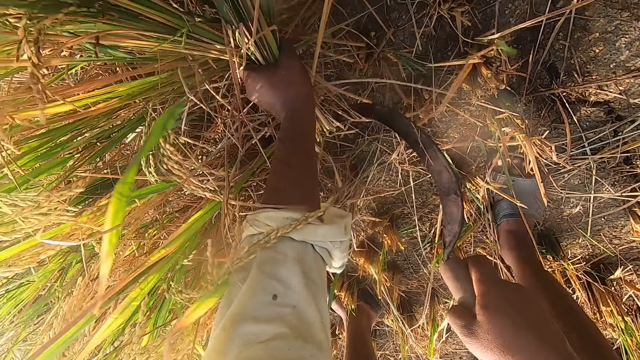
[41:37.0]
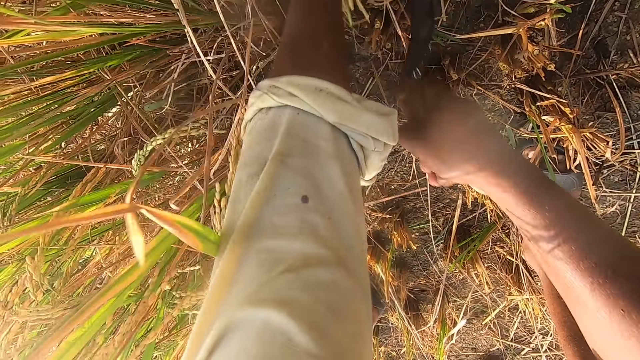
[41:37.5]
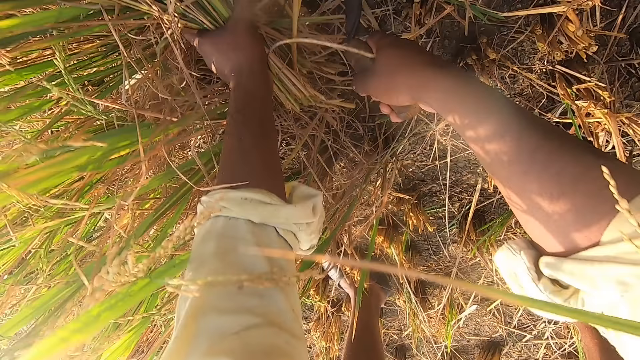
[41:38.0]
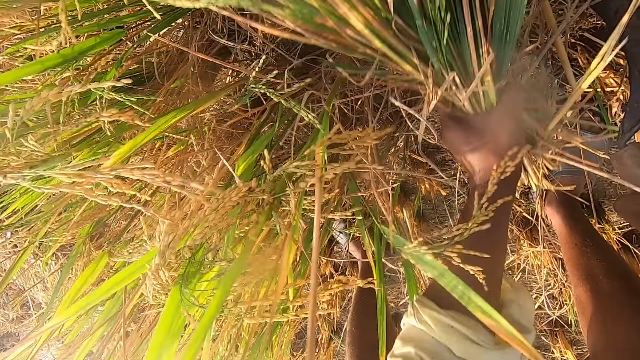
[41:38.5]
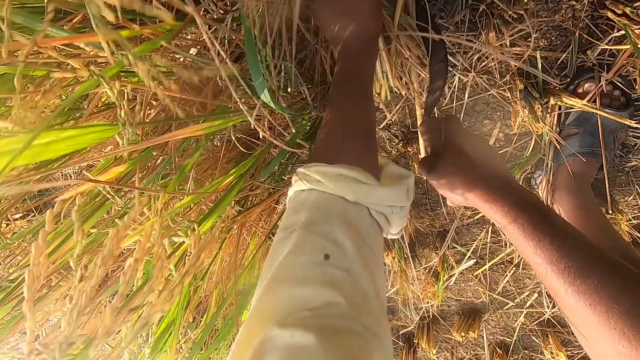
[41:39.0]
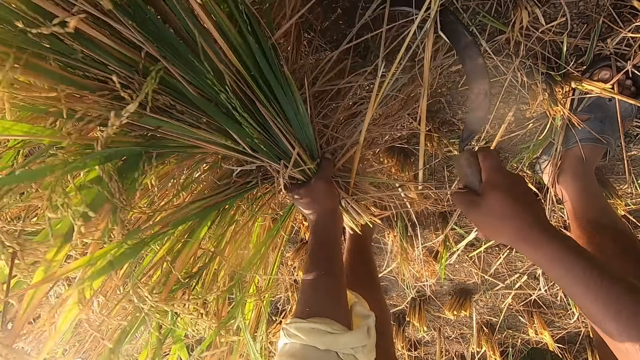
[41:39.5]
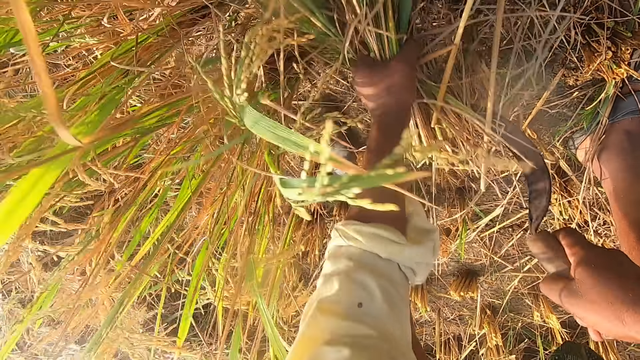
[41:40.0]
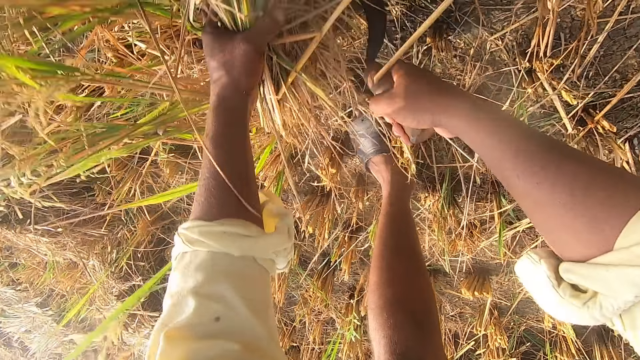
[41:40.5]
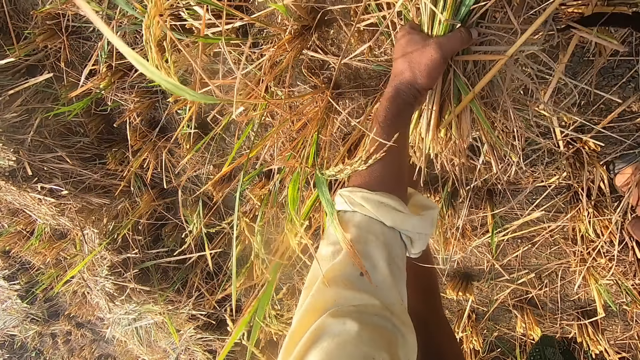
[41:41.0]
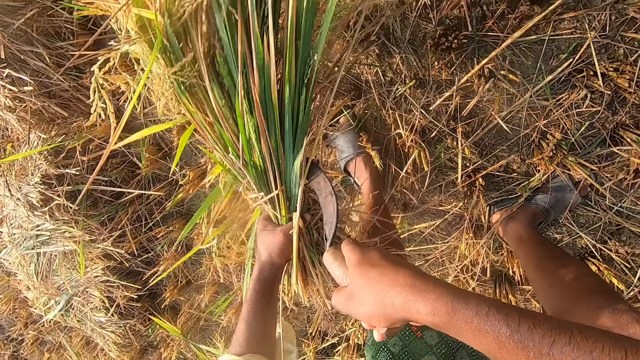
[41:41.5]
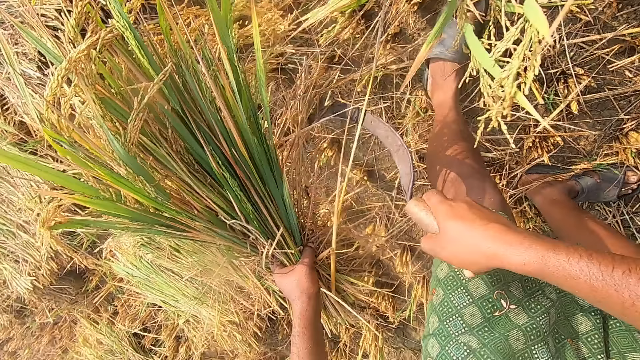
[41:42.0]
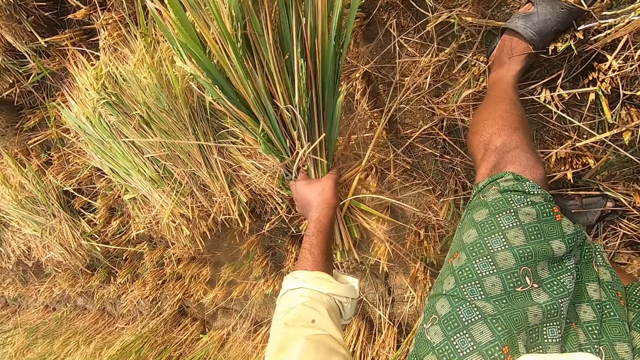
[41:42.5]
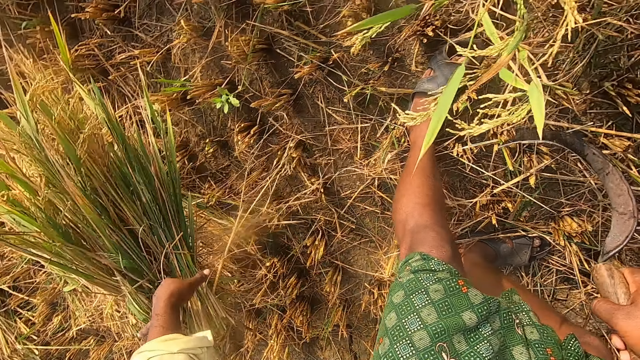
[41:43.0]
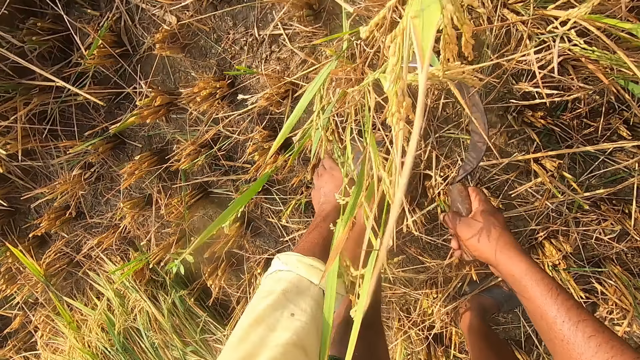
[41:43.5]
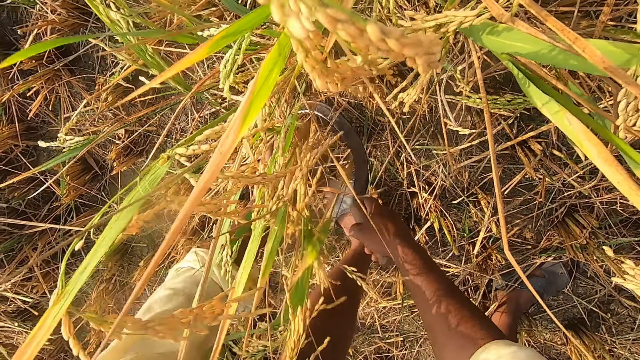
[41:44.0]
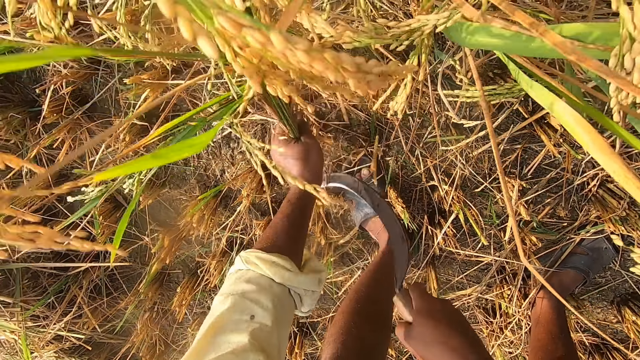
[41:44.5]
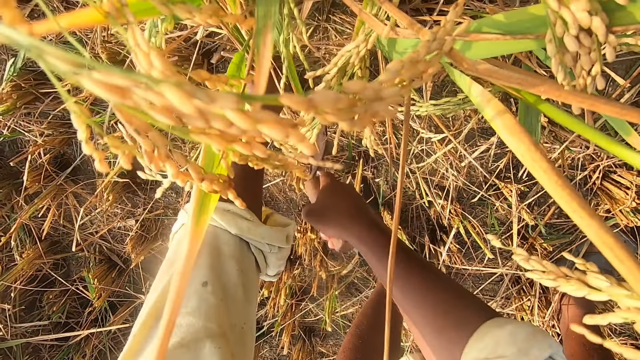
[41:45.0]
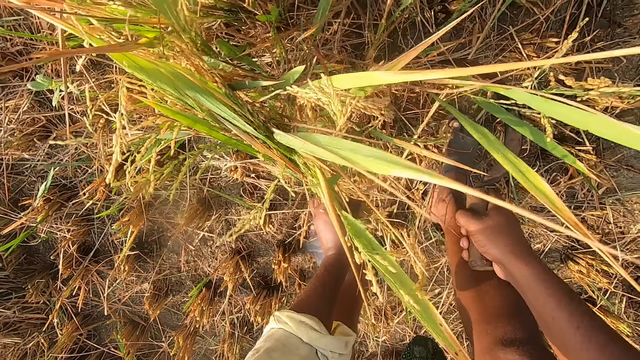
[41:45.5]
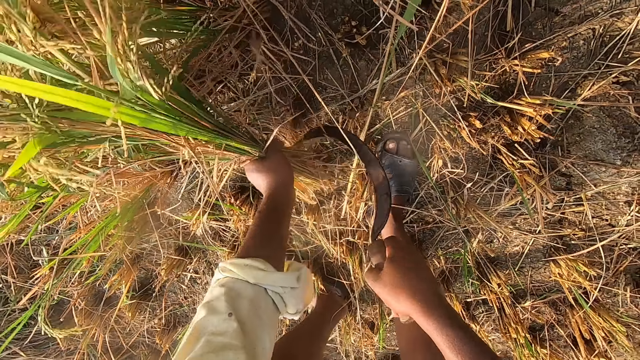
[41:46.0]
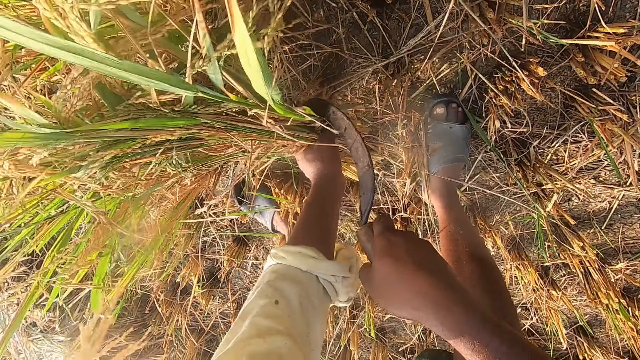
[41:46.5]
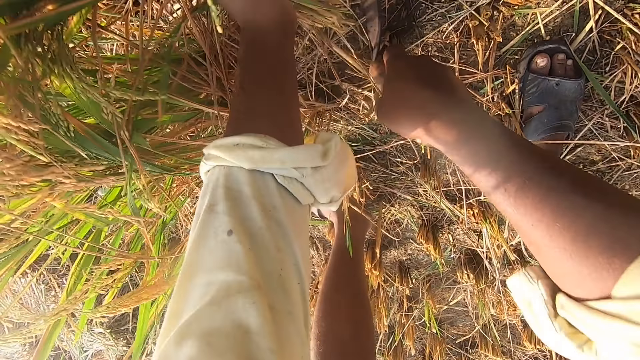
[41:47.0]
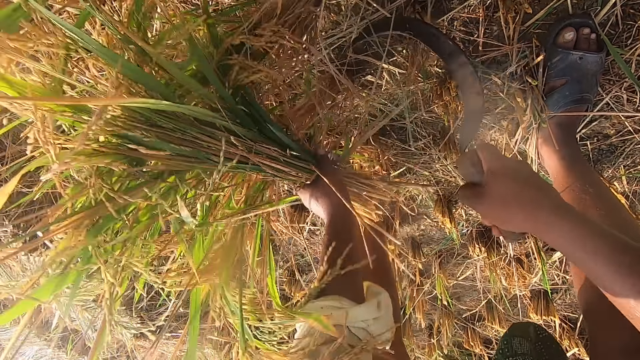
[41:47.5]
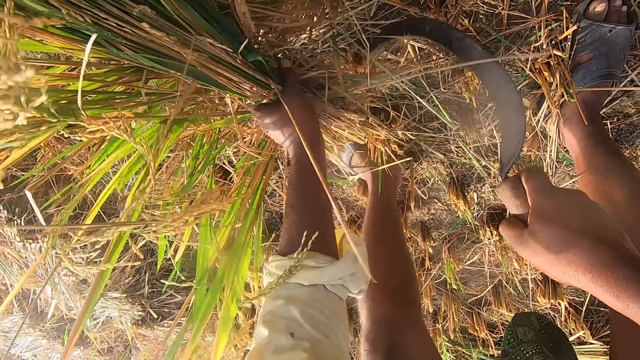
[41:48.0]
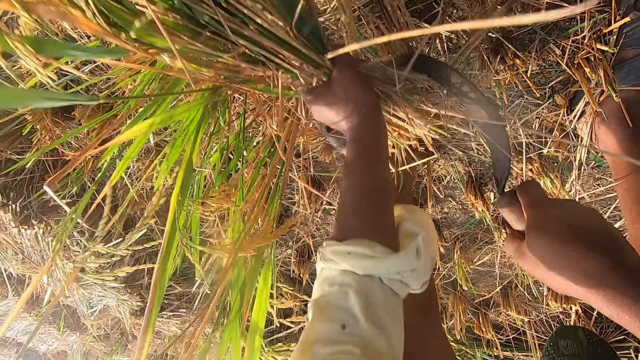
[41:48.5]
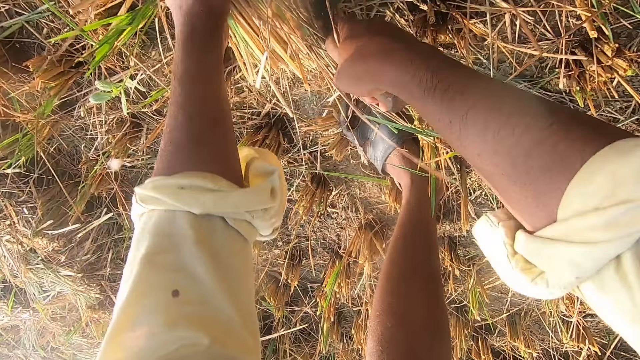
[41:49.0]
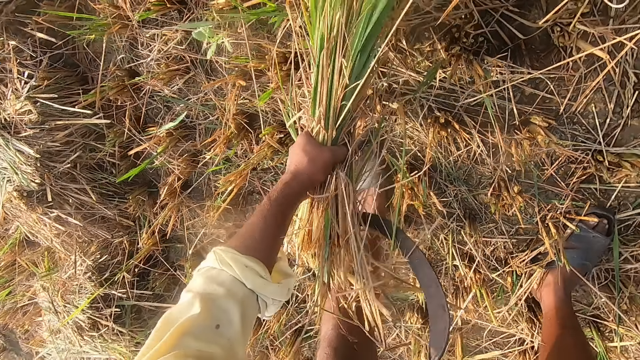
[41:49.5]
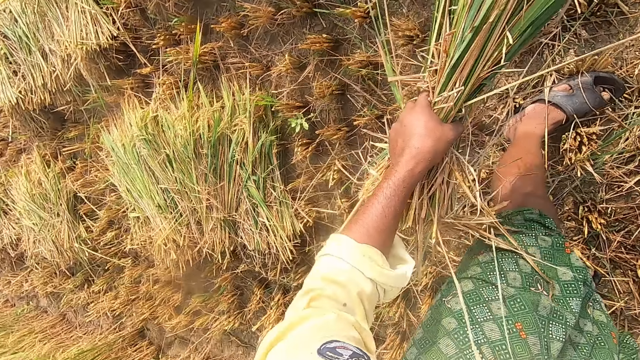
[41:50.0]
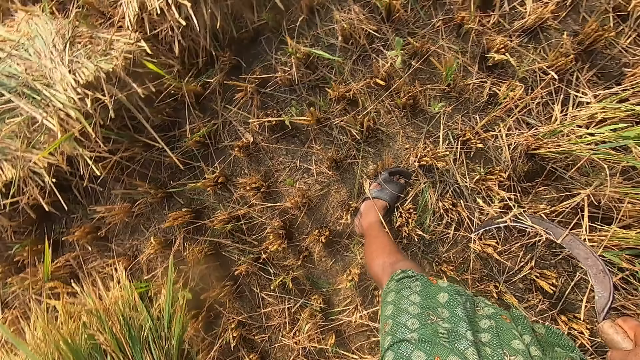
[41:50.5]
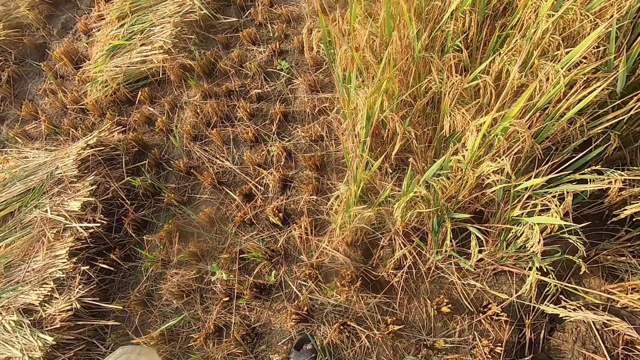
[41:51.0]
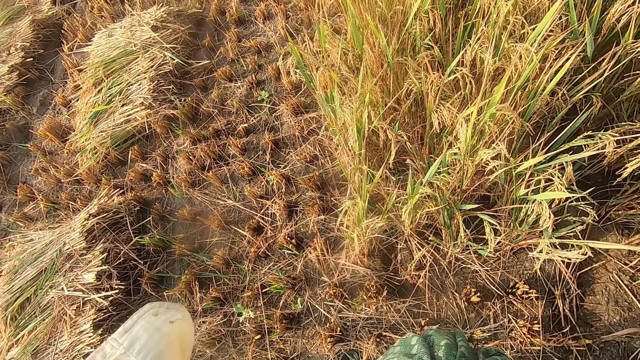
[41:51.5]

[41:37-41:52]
The camera wearer cuts wheat using a sickle repeatedly. They drop the wheat on the floor. They remove the wheat from the ground with the sickle. They cut the wheat using the sickle repeatedly. They drop the wheat on the floor.

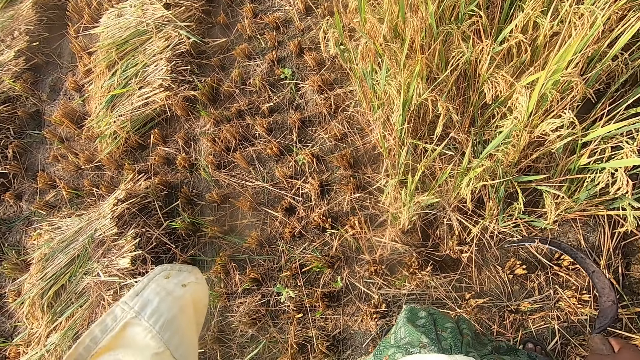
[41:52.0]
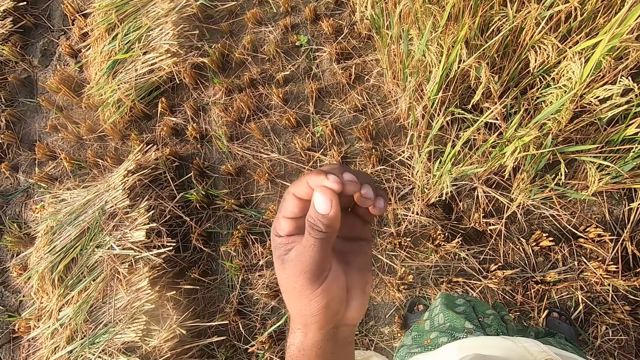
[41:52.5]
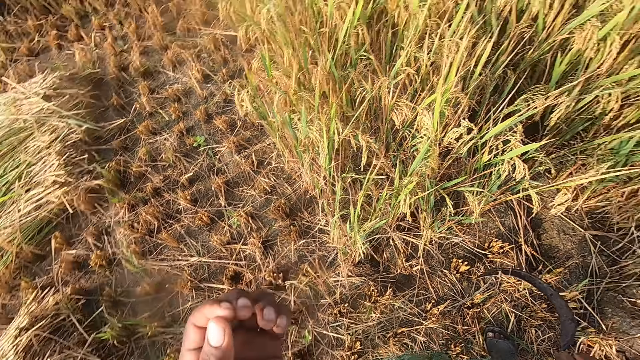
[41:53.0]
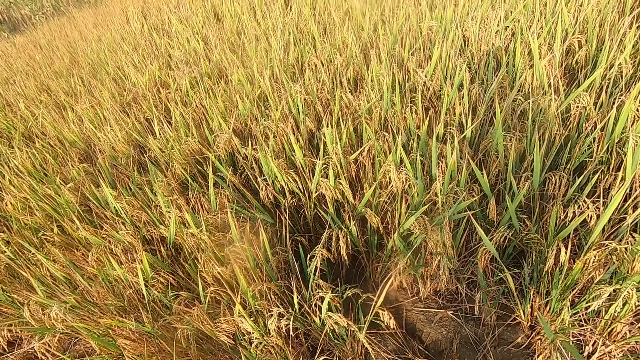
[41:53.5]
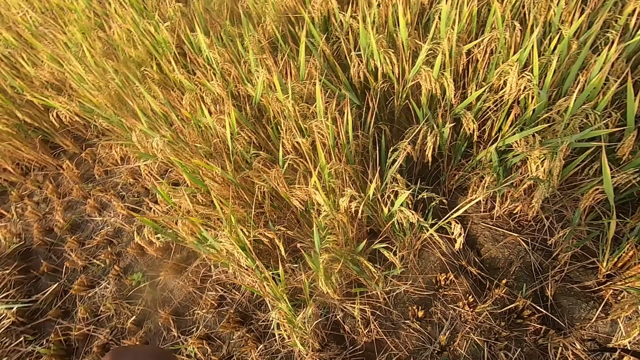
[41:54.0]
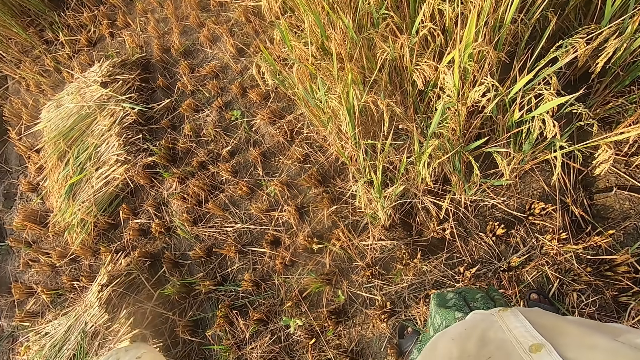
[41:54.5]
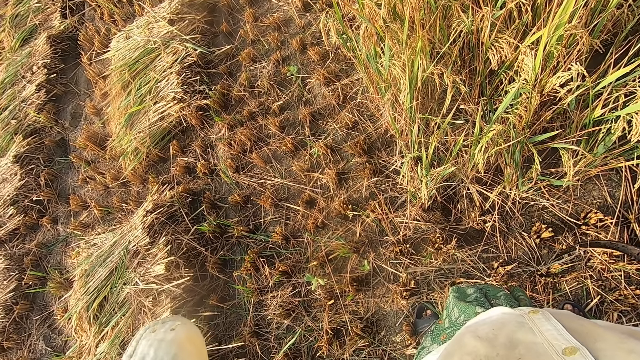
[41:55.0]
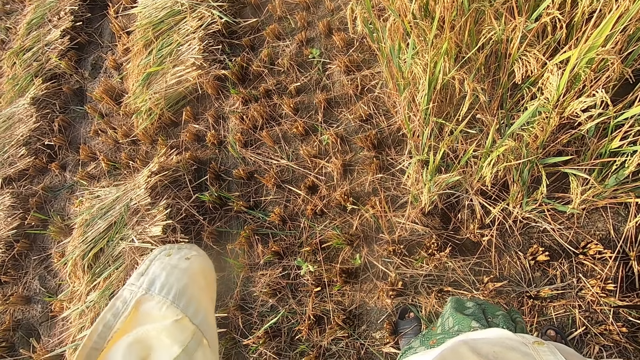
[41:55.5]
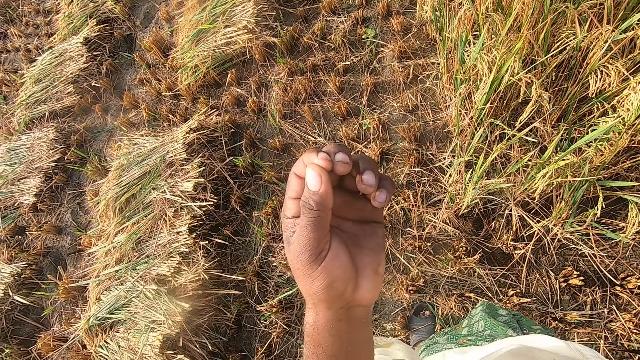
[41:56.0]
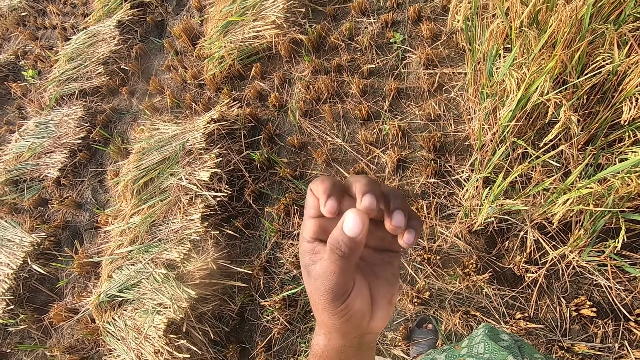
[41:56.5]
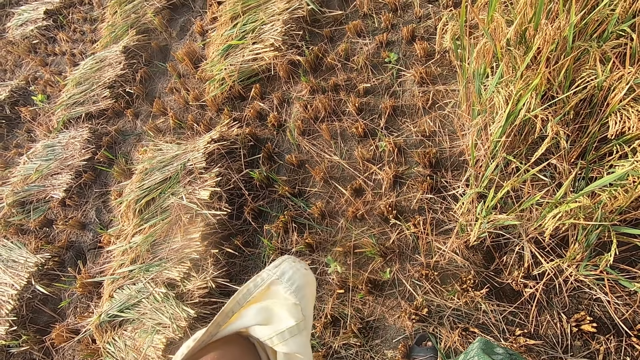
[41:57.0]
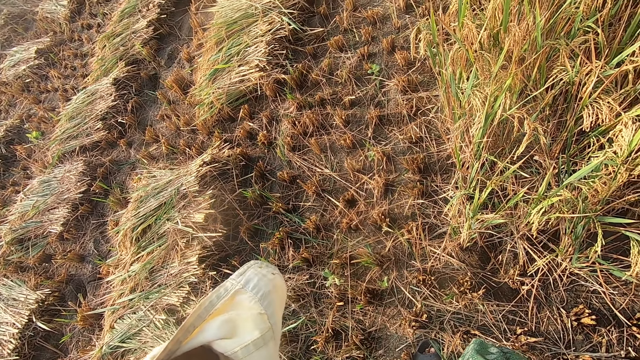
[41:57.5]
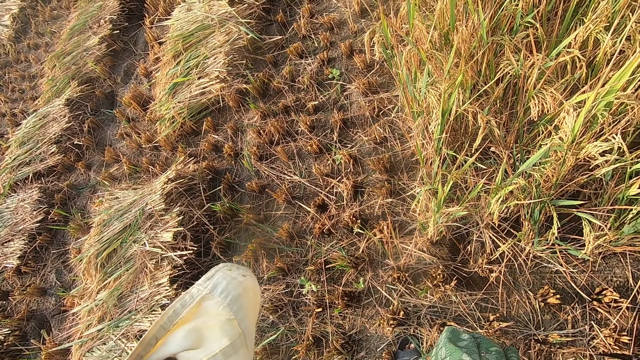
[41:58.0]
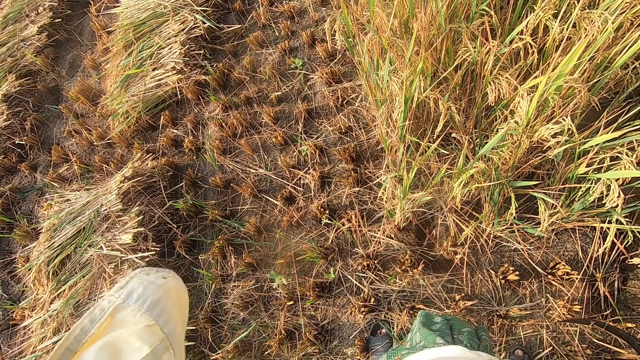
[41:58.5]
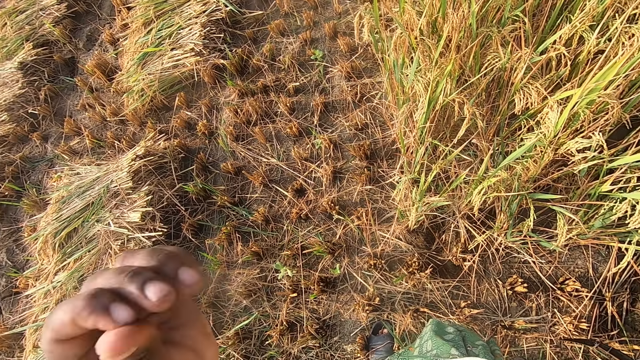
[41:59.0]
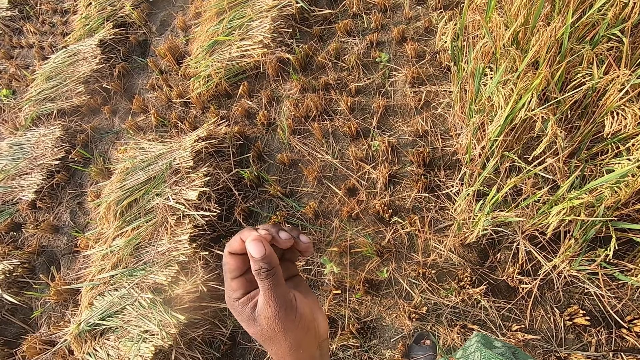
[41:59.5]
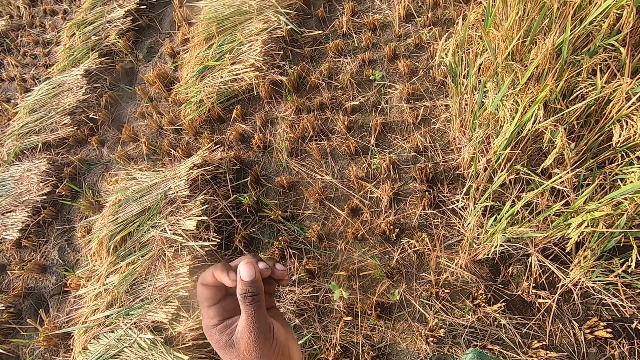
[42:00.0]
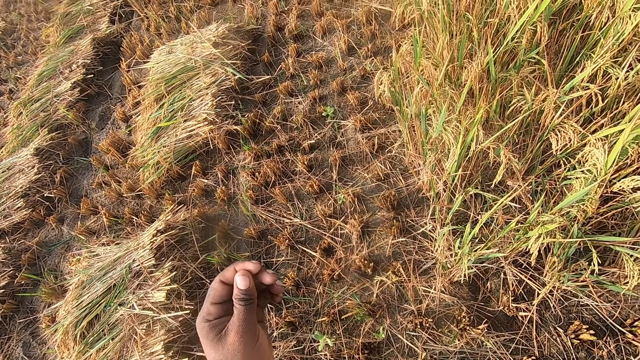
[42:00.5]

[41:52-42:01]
The camera wearer handles something. He handles something again. He touches his face. He handles something.
